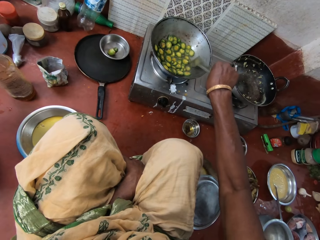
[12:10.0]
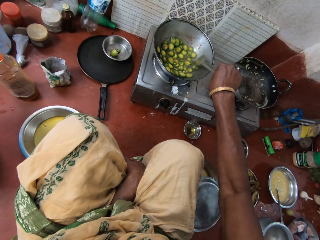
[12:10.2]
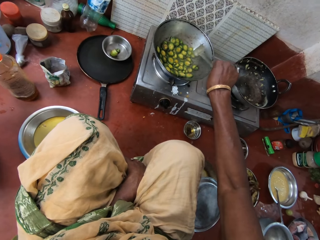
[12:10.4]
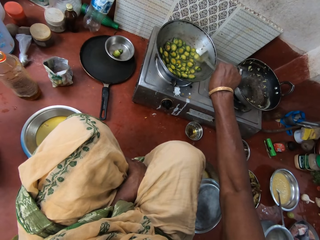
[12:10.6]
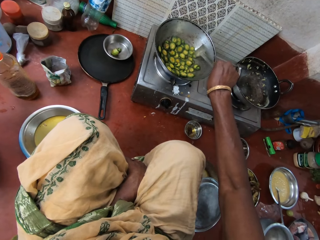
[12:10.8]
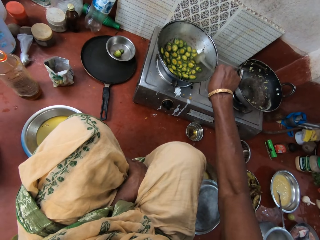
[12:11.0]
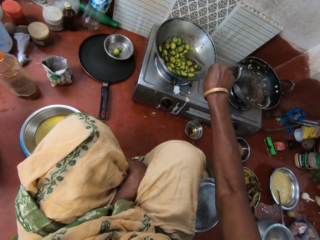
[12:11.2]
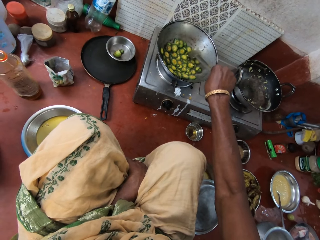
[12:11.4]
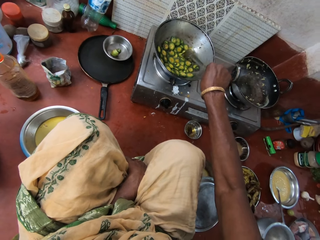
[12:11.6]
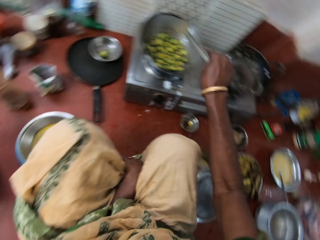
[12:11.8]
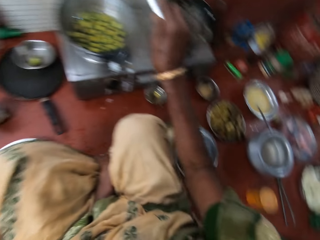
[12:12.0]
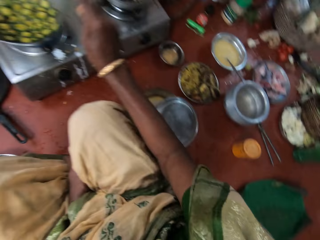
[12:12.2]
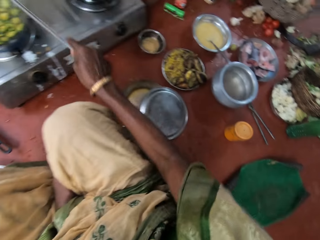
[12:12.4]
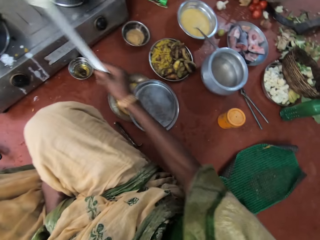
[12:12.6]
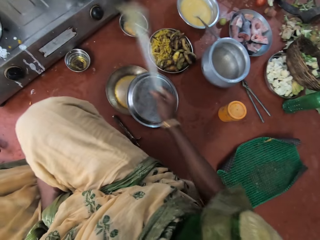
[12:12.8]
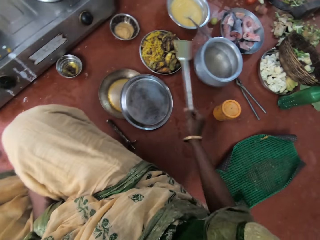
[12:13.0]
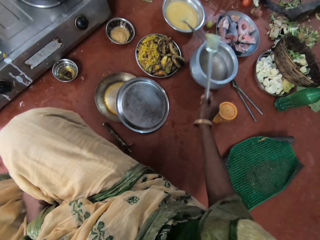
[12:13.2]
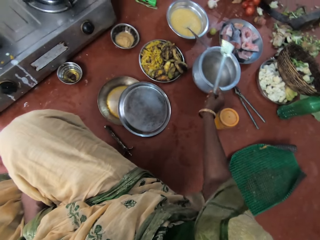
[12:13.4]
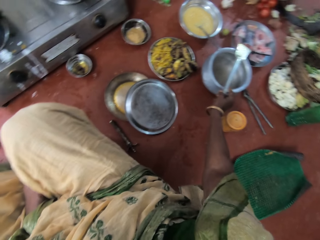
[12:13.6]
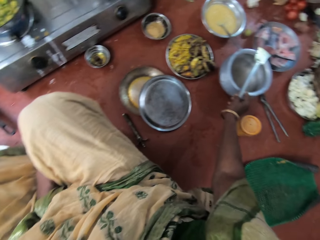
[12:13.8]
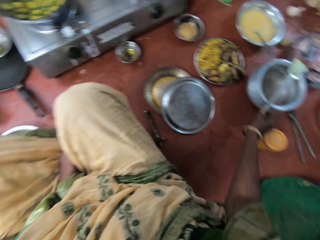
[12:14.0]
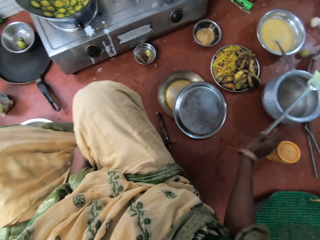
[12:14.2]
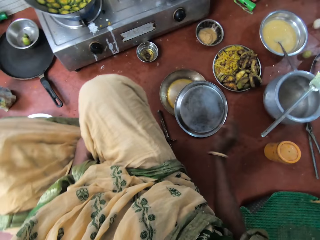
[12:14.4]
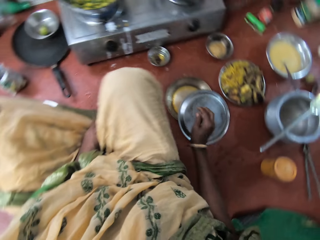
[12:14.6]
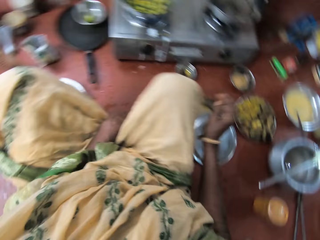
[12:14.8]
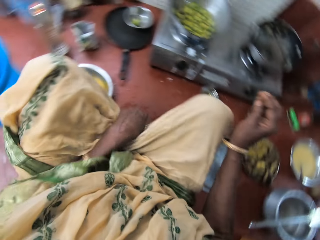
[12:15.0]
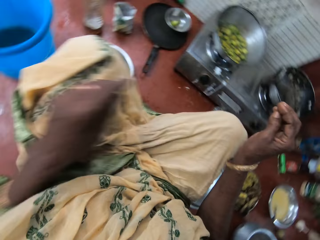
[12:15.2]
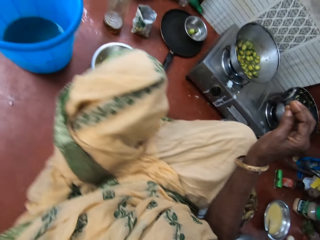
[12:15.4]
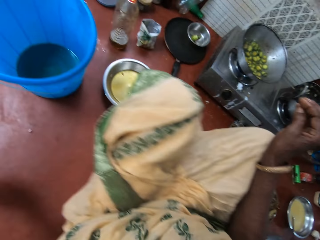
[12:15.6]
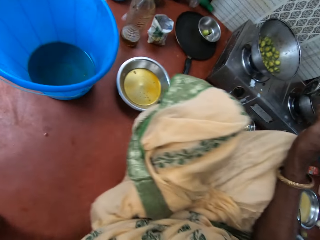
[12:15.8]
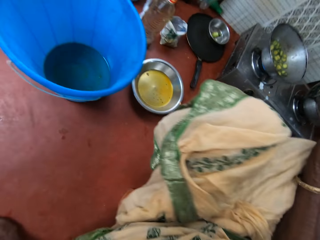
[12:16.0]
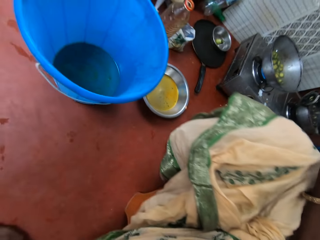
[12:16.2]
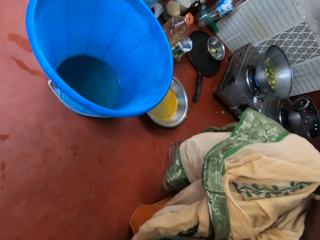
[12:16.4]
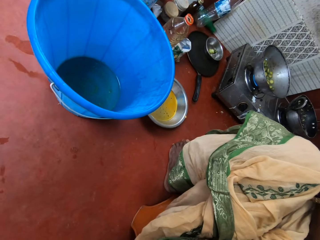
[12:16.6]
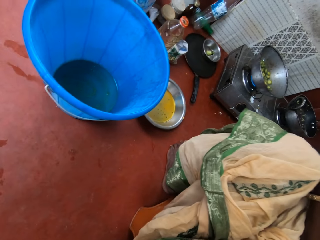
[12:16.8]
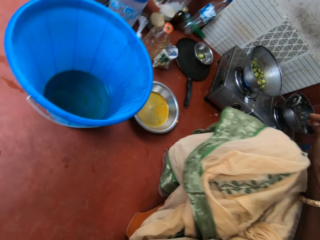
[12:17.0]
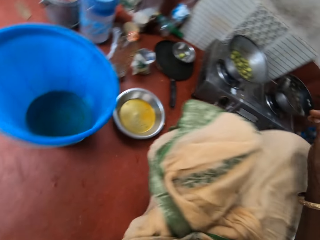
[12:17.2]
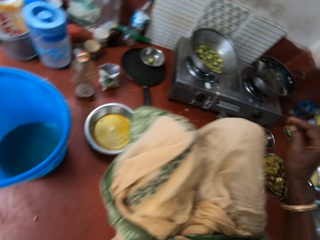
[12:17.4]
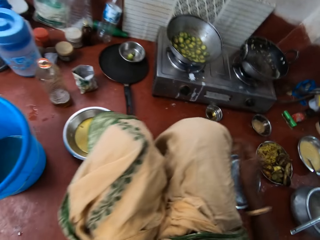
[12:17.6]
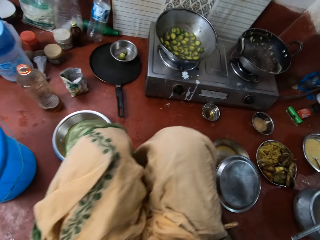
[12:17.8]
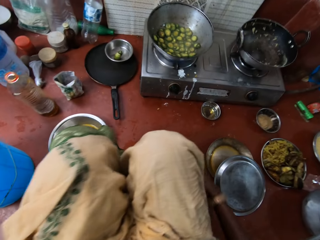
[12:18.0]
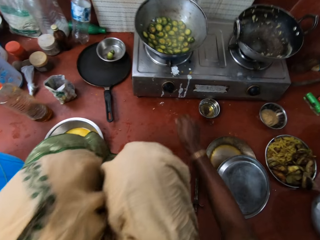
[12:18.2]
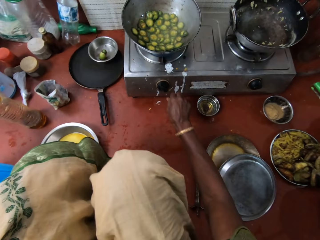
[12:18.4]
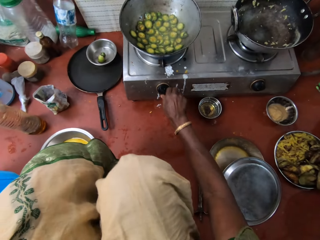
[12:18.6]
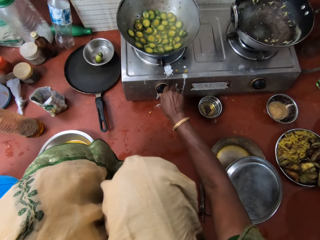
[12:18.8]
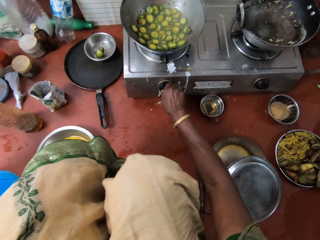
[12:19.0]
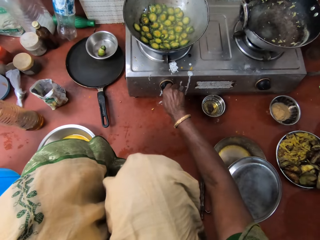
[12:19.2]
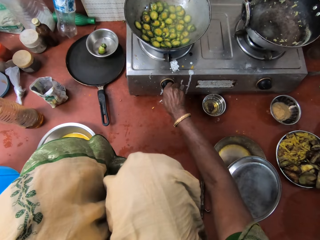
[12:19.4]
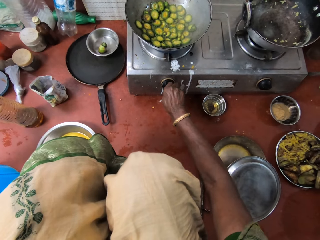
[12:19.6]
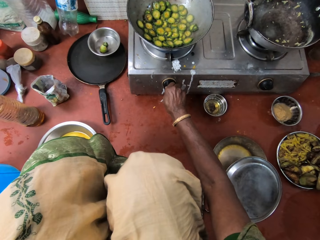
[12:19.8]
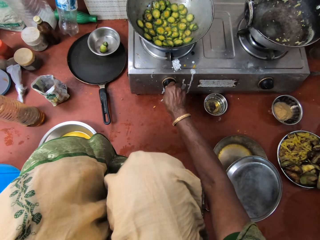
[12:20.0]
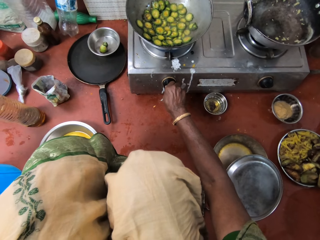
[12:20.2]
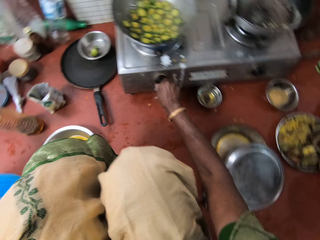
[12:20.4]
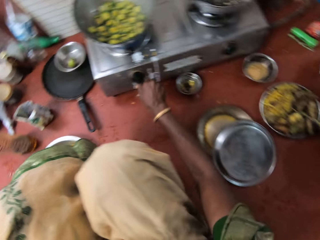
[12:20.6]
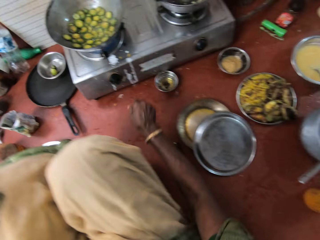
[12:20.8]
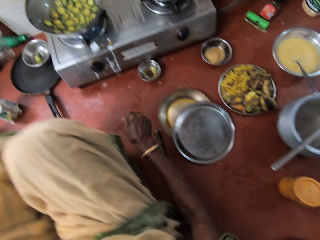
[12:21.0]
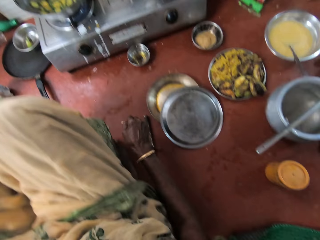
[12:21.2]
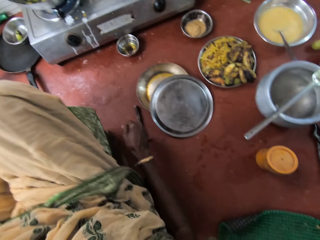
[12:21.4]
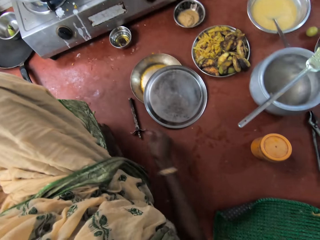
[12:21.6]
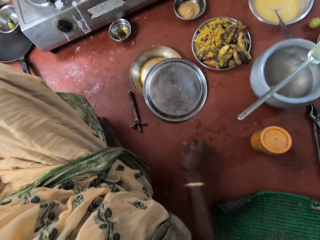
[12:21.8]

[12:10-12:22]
The camera wearer removes the turner spoon from the pan. She places the turner spoon on a pot with her right hand. She adjusts the cooker switch with her right hand in the kitchen.

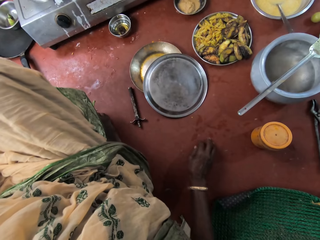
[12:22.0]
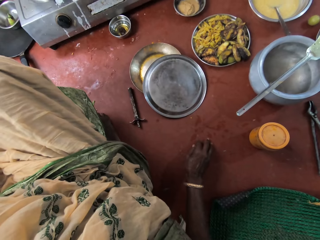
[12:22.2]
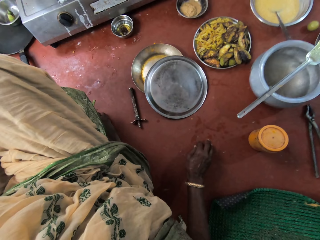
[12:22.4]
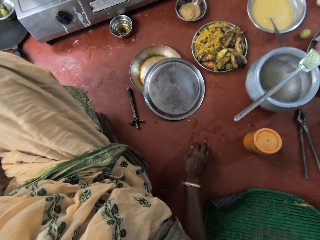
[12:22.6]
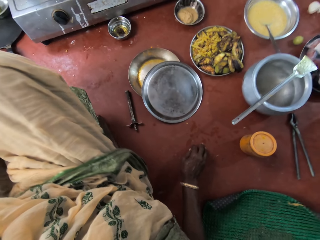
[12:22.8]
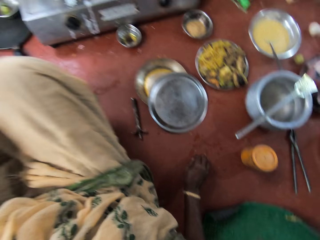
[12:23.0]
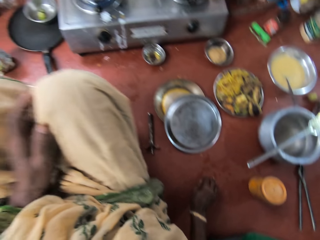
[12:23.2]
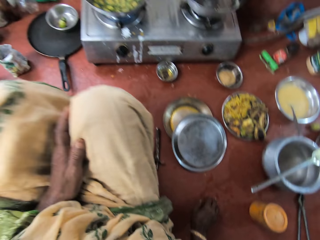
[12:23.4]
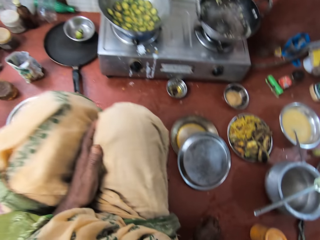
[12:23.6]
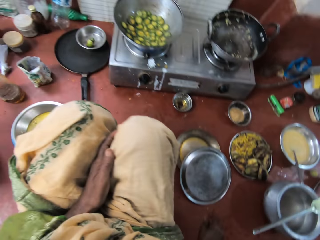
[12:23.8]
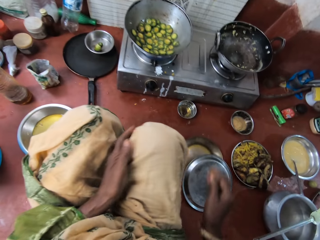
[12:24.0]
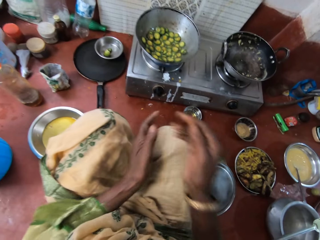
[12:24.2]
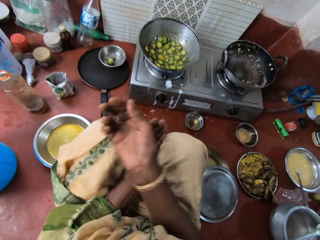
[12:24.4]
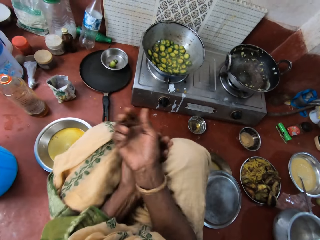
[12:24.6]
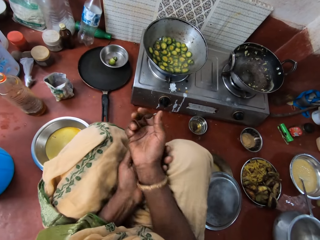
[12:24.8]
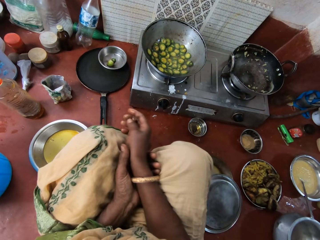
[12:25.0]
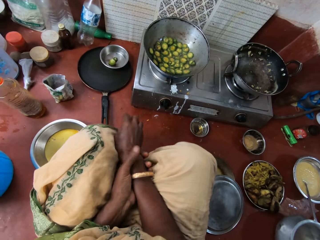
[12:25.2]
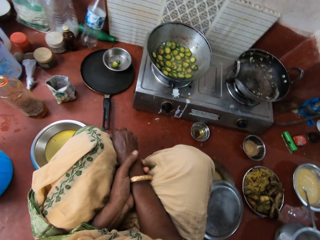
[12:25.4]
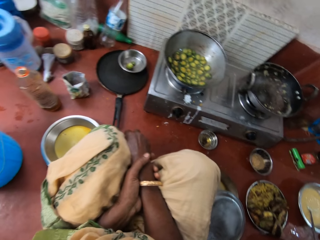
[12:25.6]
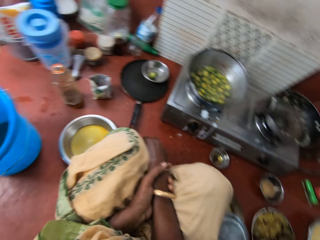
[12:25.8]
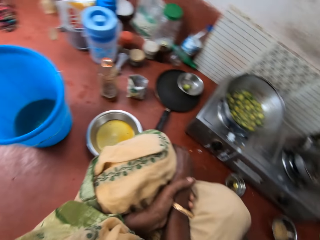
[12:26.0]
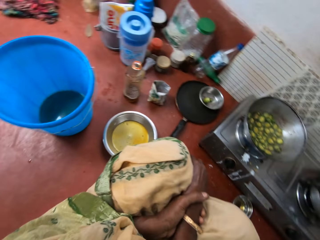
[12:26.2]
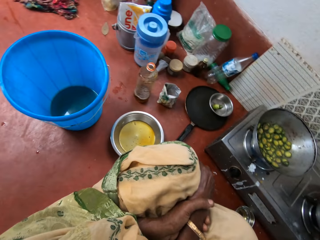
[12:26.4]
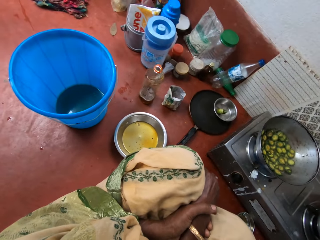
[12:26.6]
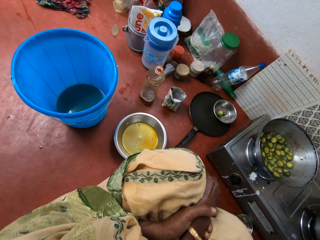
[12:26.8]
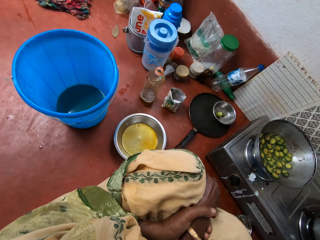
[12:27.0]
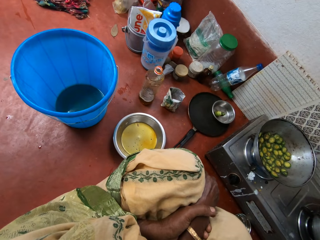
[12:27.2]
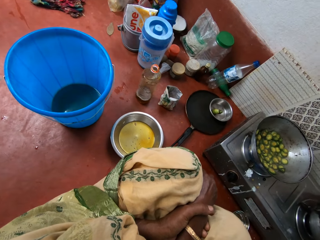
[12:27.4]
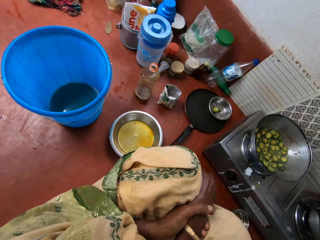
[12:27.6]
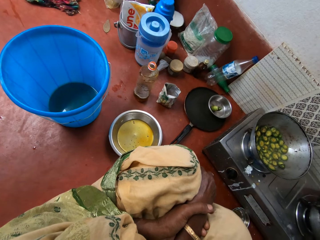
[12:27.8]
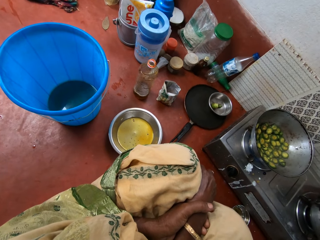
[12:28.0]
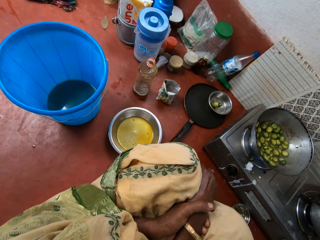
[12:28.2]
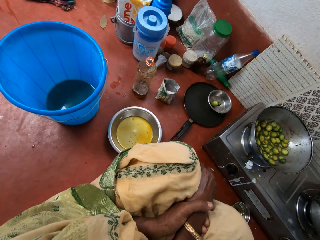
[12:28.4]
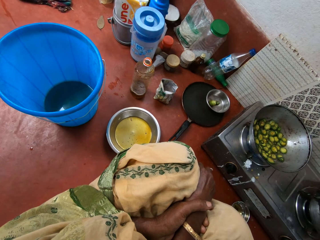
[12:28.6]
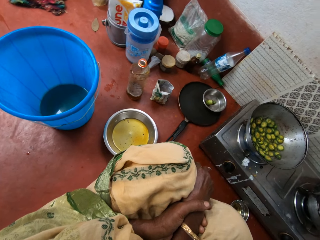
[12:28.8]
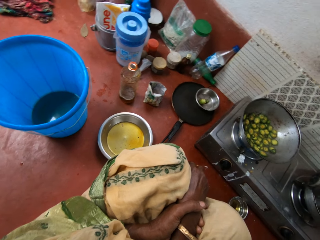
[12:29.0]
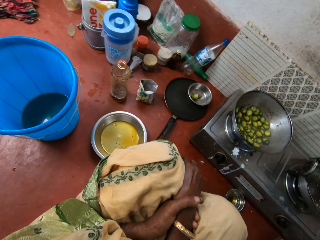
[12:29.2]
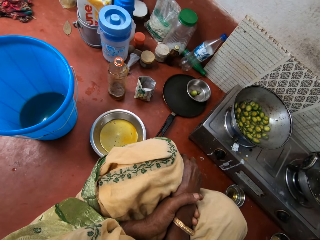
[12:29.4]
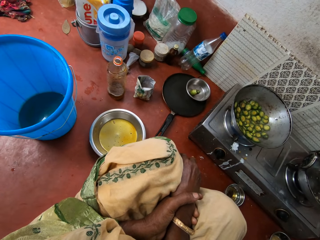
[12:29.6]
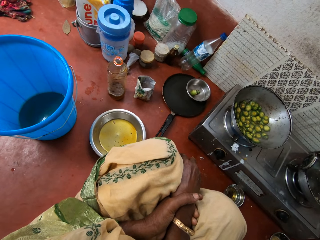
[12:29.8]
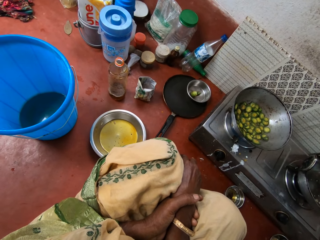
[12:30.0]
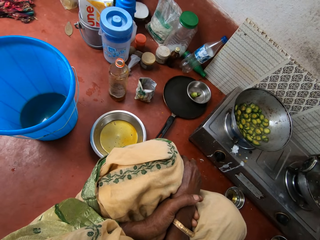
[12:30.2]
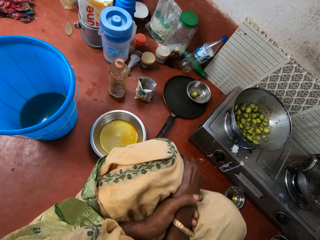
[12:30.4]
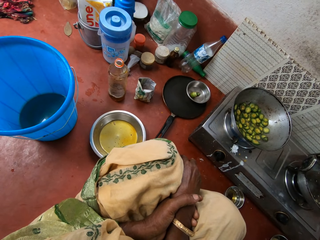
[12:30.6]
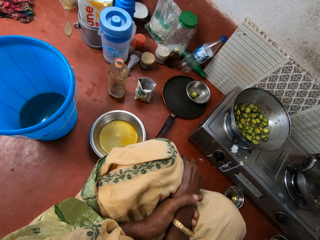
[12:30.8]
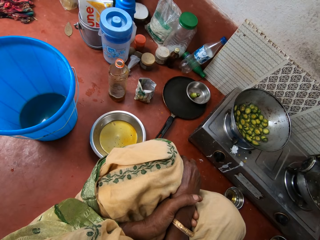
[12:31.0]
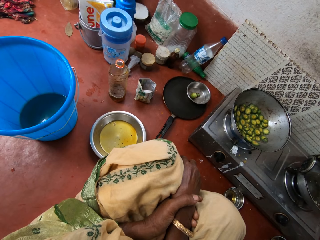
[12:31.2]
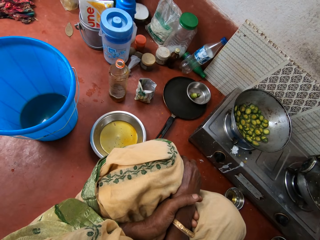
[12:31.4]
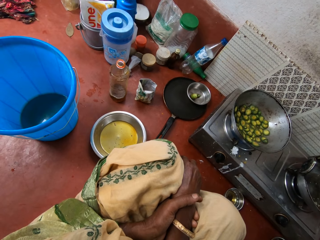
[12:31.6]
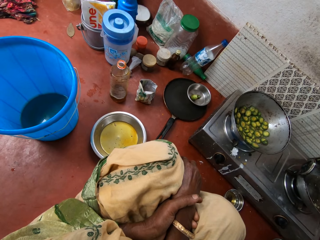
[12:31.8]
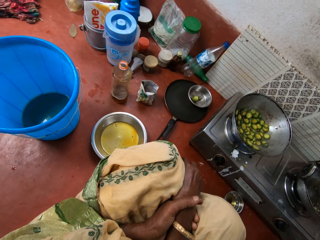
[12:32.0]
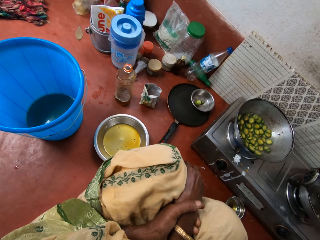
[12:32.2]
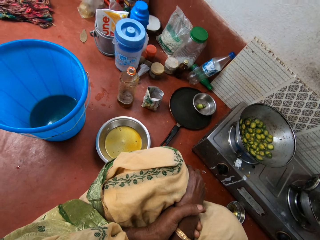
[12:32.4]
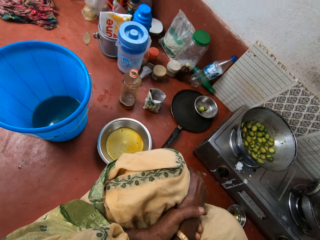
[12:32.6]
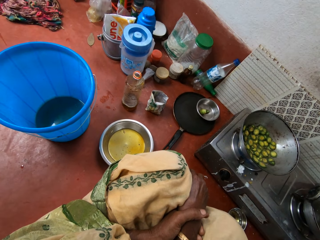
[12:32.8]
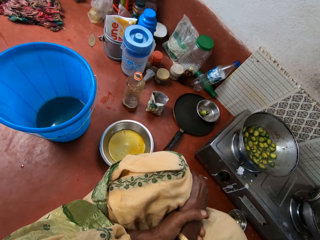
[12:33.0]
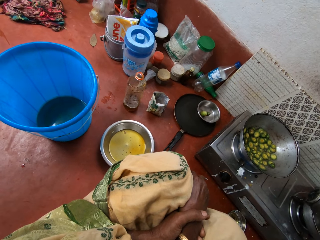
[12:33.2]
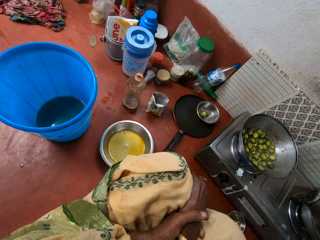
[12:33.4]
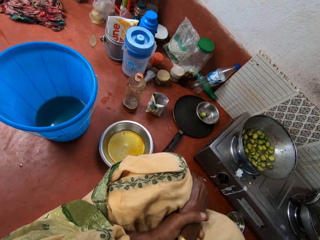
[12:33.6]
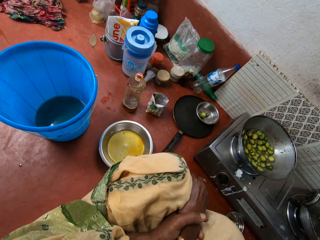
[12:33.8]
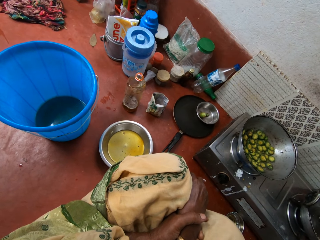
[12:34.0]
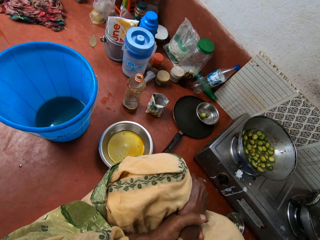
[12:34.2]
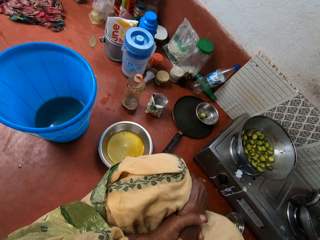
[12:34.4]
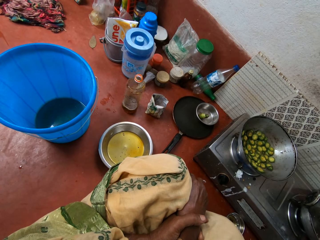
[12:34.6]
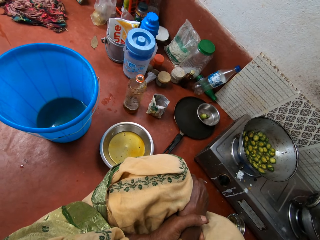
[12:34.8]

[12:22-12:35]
The camera wearer stares in the kitchen. She folds her hands.
